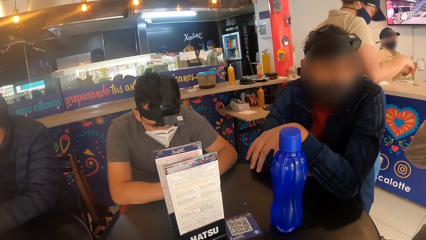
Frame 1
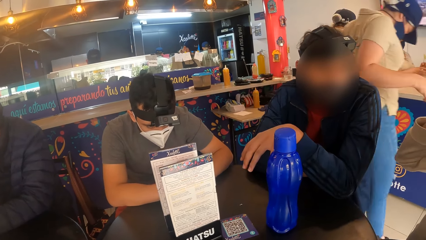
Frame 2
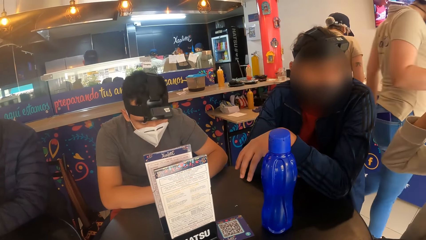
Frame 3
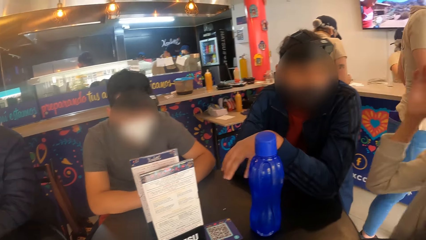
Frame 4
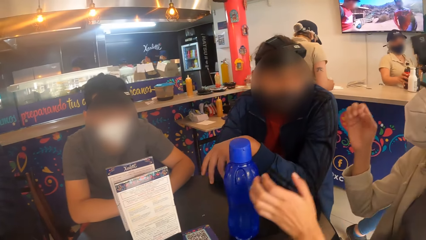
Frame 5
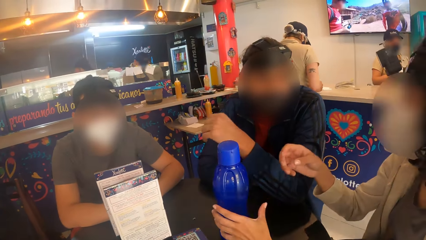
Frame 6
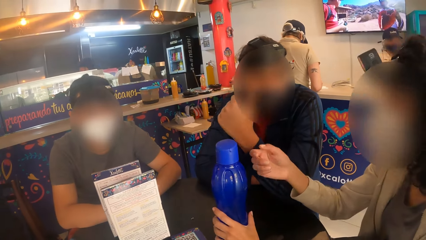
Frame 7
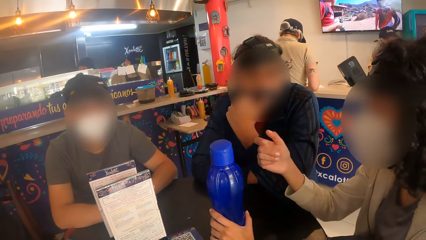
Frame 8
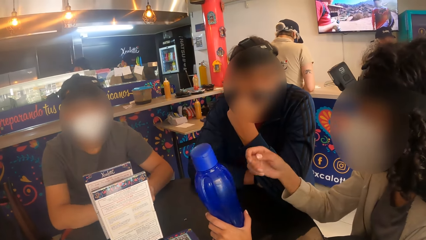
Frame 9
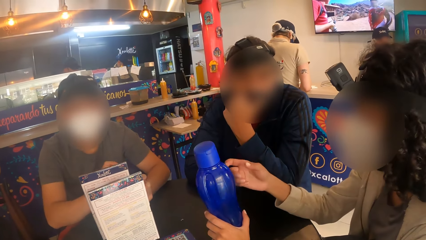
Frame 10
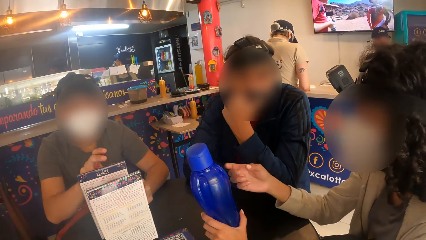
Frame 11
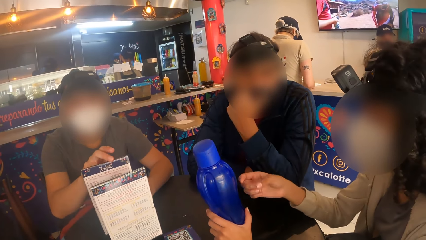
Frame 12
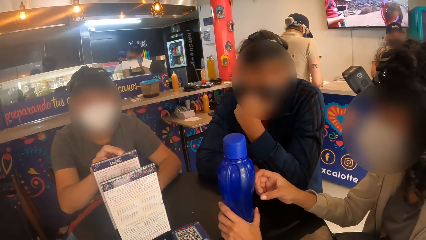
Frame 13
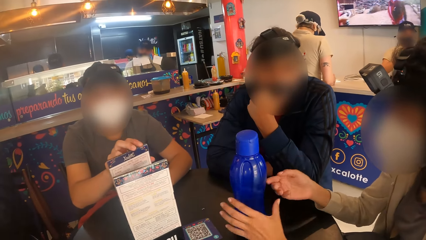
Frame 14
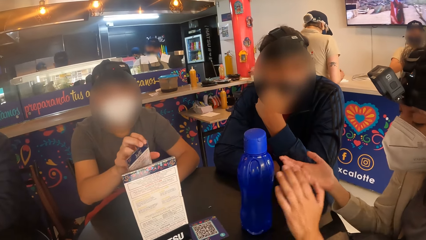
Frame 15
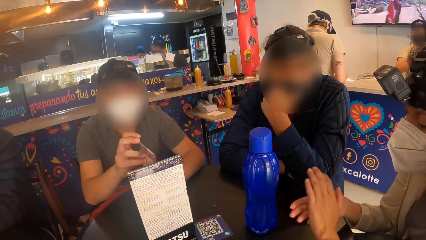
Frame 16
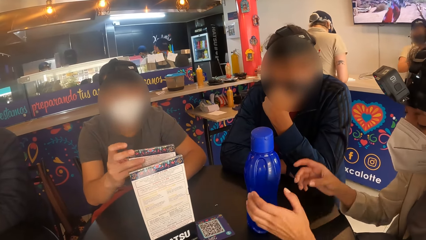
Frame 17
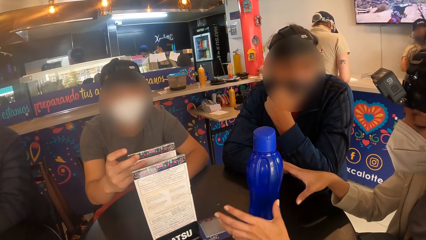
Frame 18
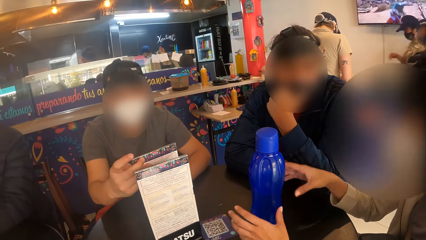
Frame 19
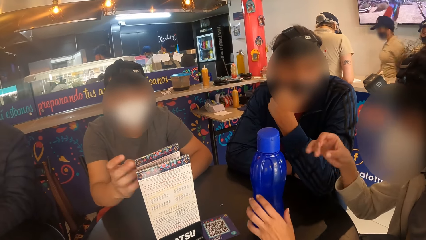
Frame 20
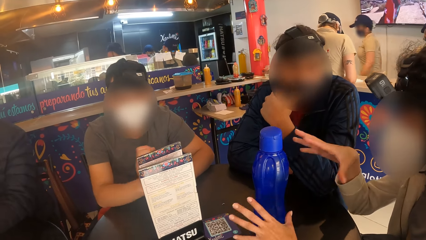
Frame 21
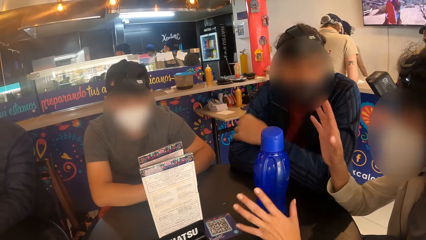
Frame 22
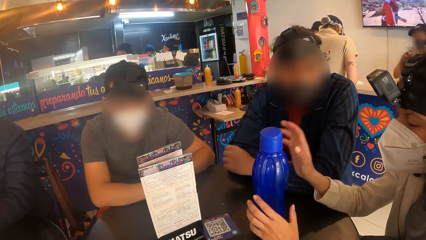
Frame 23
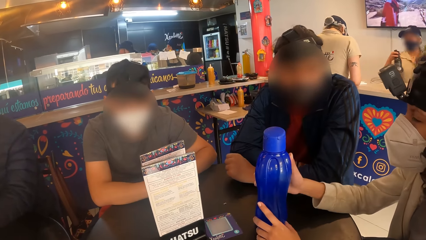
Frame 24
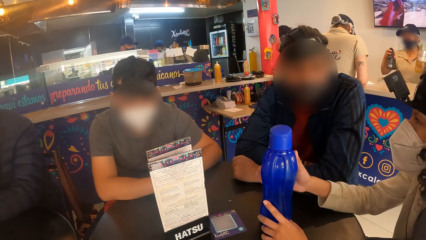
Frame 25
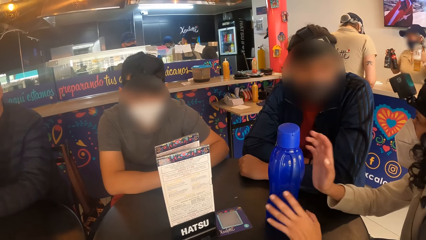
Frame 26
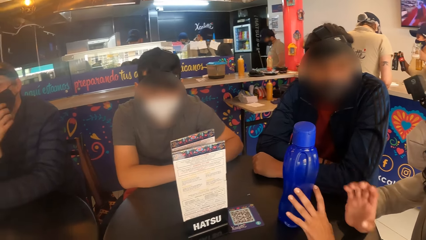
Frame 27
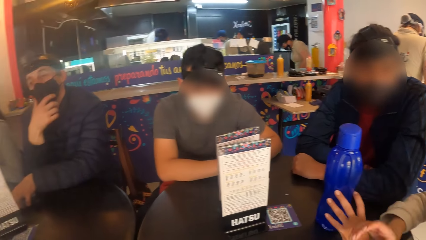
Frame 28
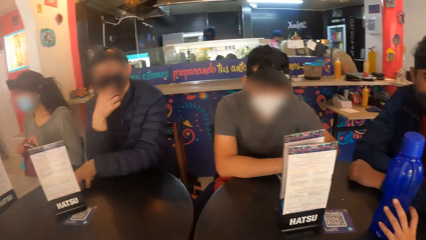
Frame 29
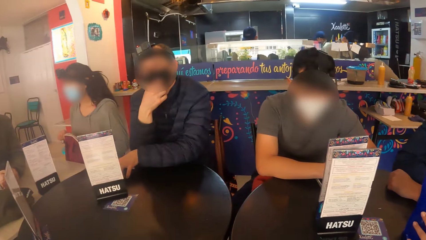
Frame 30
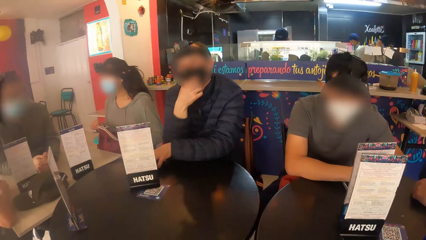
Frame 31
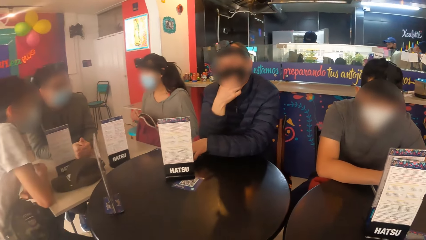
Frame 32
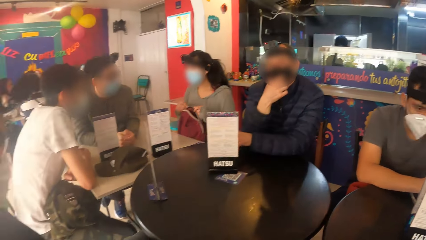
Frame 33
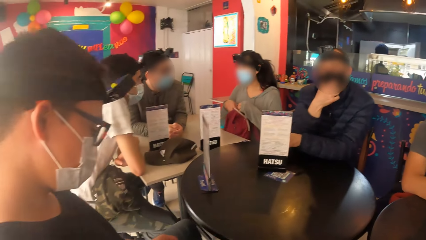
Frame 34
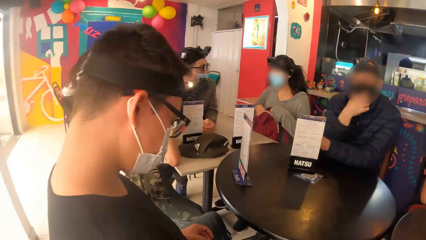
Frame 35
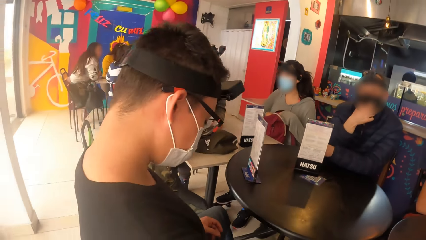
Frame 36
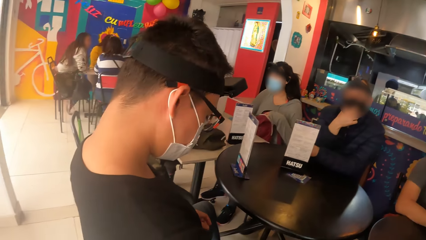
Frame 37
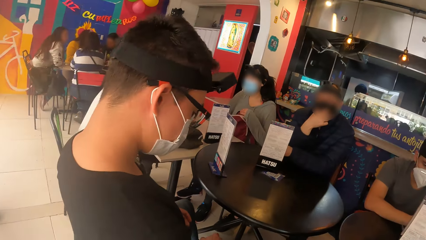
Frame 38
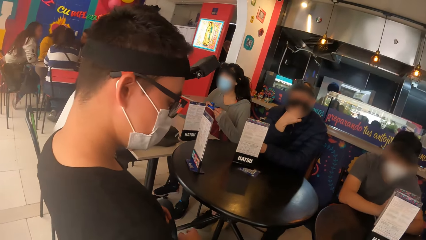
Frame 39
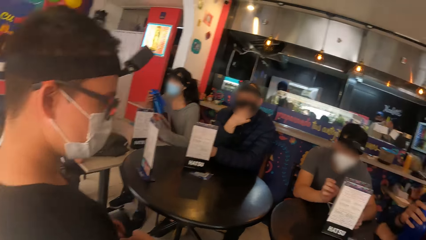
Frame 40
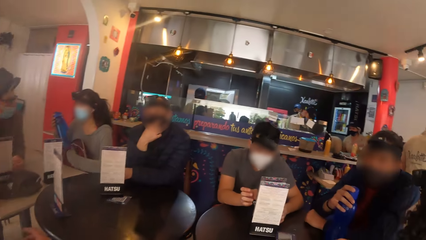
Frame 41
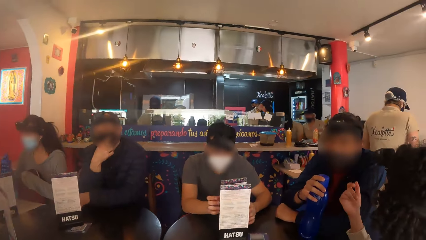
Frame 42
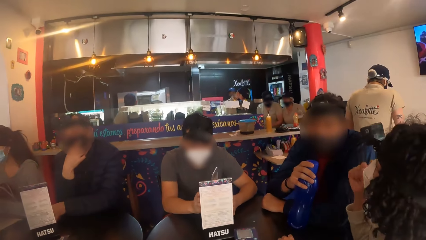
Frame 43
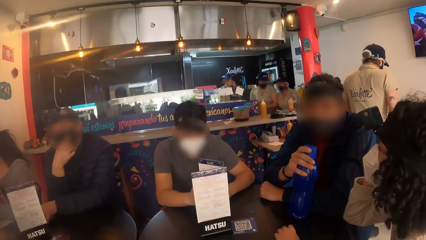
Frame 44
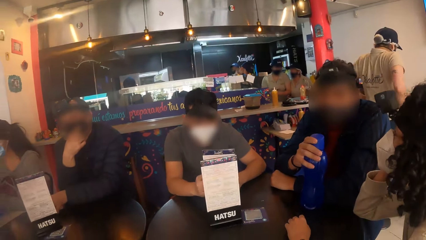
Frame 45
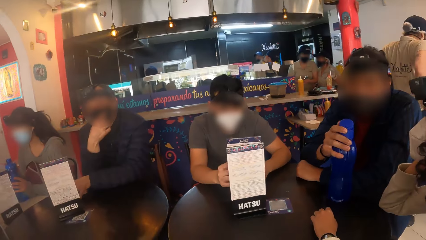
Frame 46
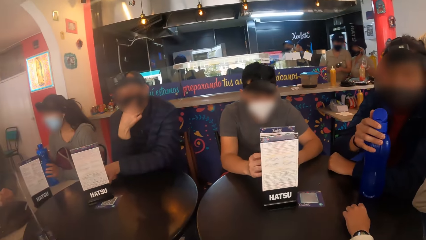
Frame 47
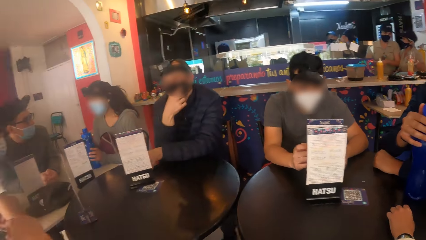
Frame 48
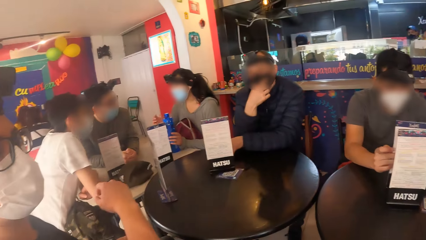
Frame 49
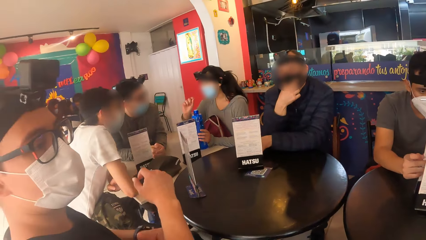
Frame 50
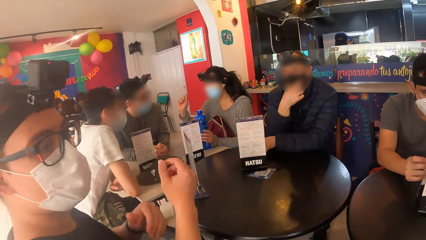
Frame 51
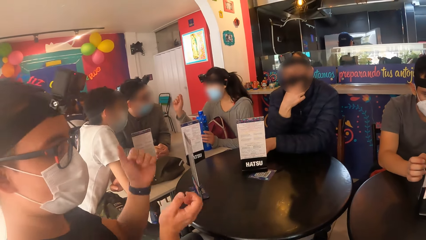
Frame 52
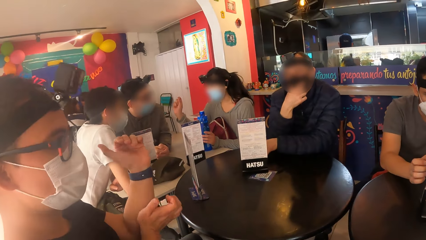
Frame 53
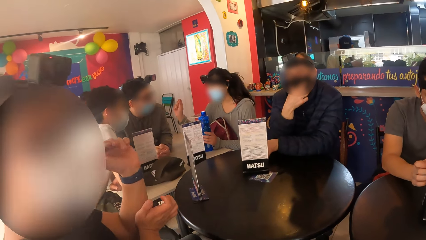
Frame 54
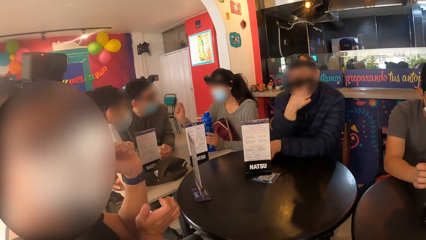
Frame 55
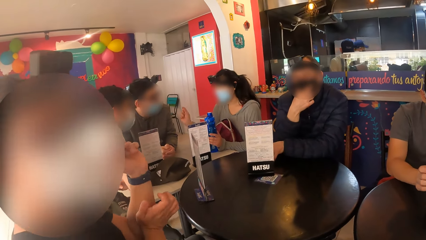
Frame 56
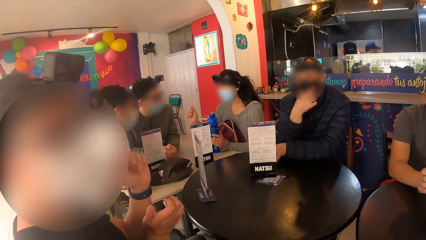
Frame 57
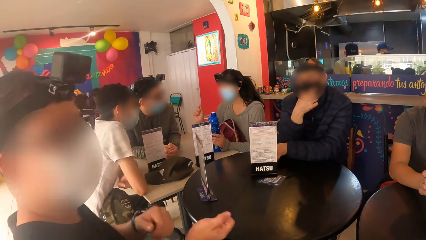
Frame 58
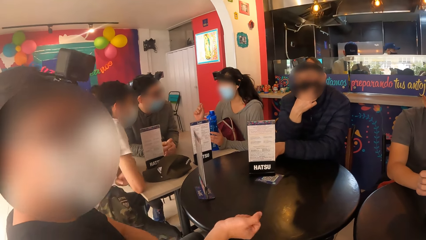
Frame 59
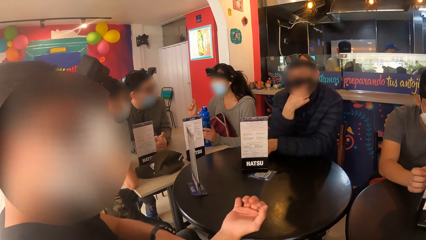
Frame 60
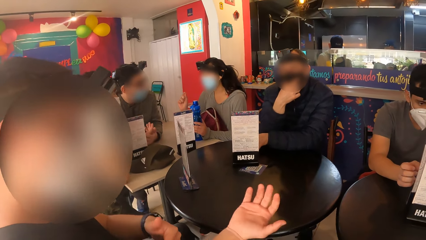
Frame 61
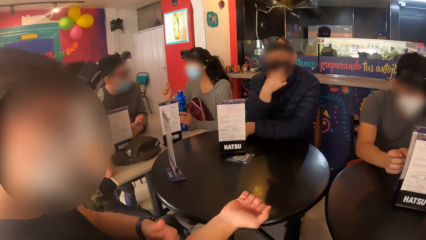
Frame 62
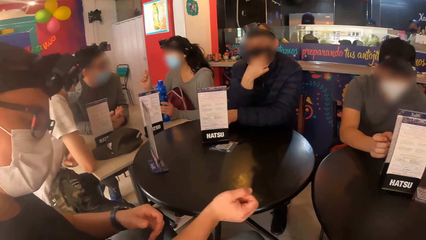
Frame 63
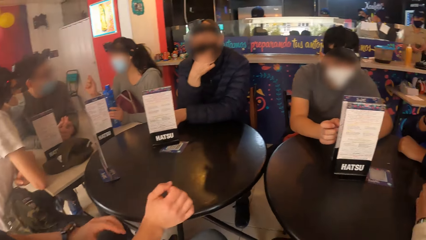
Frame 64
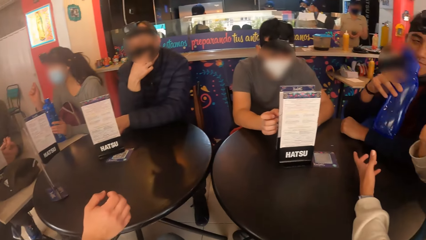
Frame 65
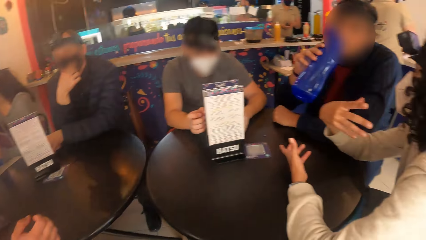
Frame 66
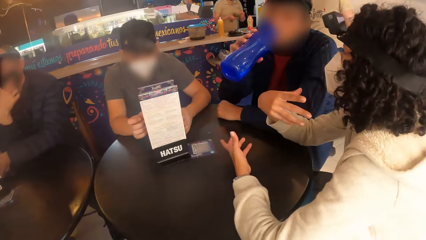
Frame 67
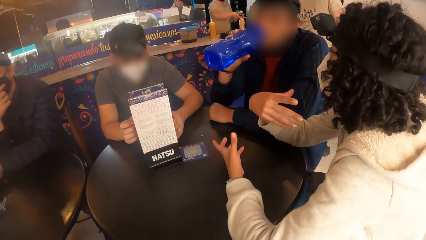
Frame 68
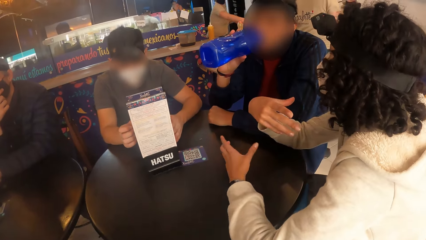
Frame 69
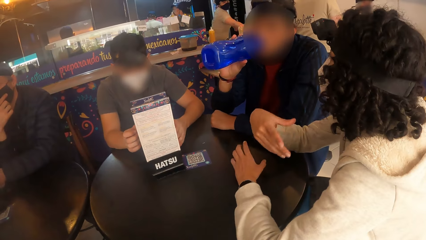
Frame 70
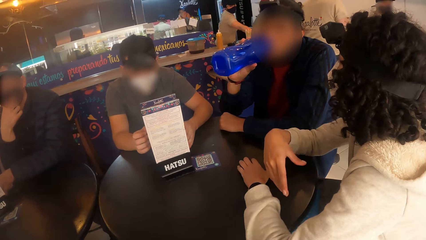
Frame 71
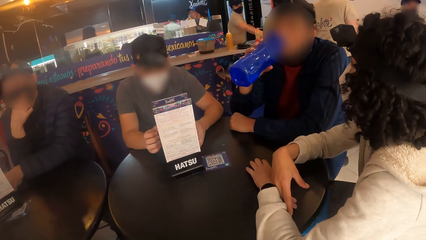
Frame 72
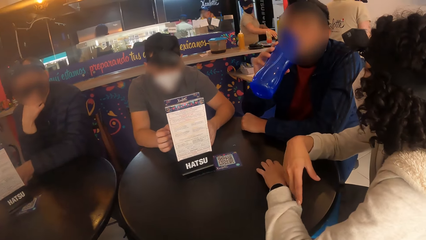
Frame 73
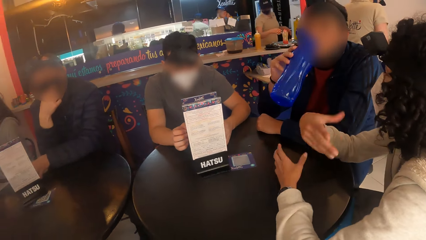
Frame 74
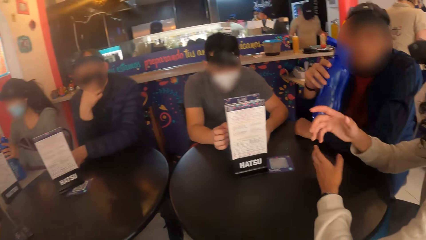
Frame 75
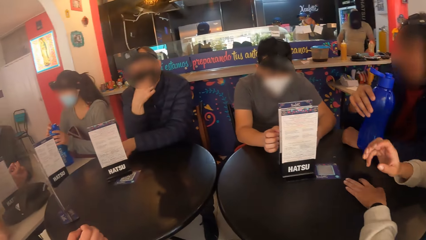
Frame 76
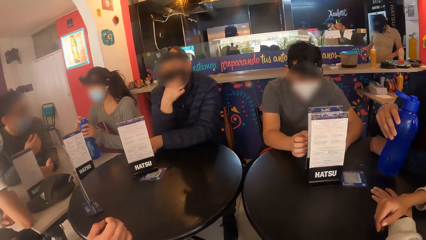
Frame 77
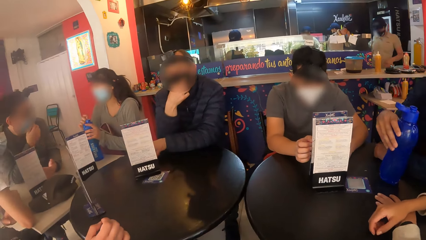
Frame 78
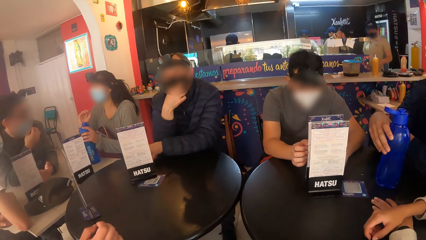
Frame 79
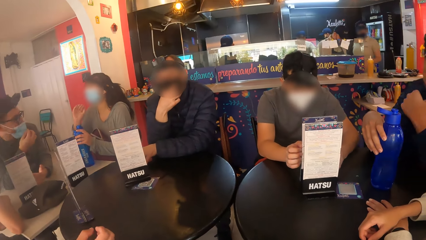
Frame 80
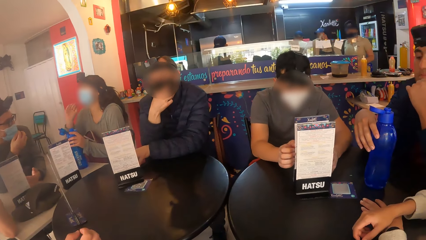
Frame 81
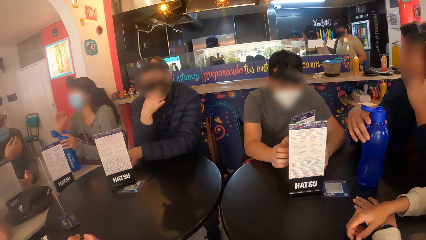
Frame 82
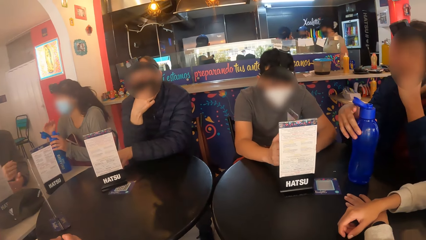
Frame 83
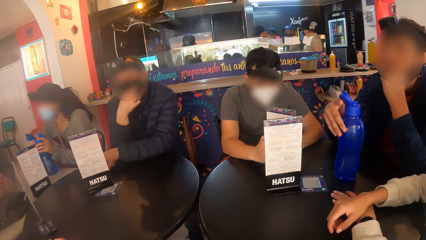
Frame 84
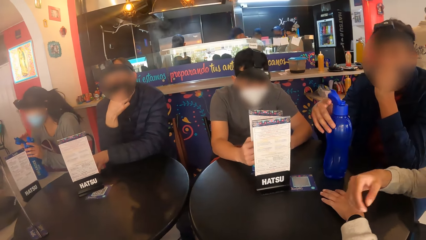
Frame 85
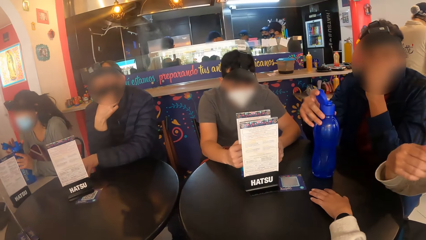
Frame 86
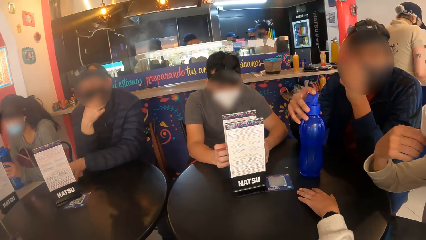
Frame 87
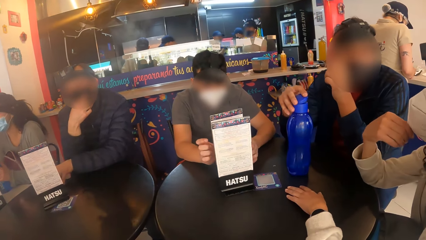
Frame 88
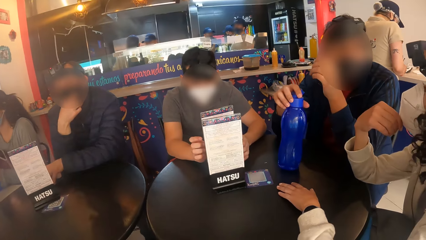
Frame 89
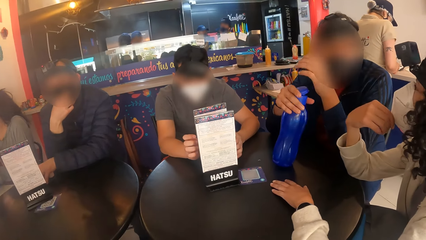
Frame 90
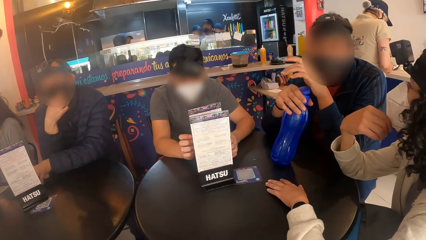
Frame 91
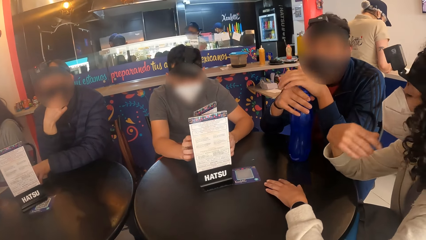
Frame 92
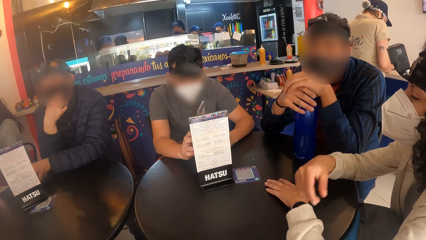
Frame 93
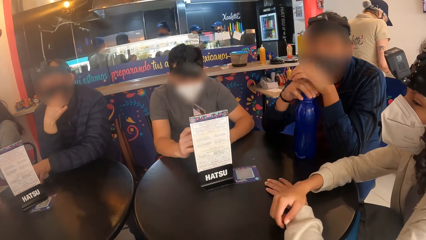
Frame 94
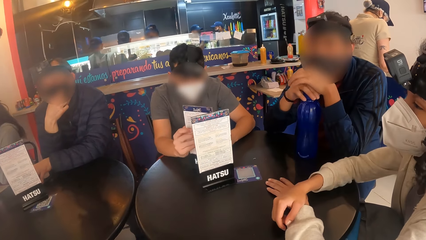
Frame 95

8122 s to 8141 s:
A man gestures with his left hand. The woman picks up the bottle from the table with her left hand. Another man turns the menu on the table with his right hand. The woman drops the bottle on the table with her left hand. The camera wearer looks sideways. The woman gestures with her hands and touches the bottle on the table with her hands. The camera wearer looks at a third man sideways. The first man holds the bottle on the table with his hands. The second man turns the menu on the table with his hands. The camera wearer interacts with the third man. The third man gestures with both hands and touches his right hand with his left hand. The woman gestures with her hands. The first man drinks from the bottle in his right hand. The camera wearer looks in front. The woman places her hands on the table. The first man drops the bottle on the table with his right hand. The camera wearer looks sideways. The second man turns the menu on the table with his hands. The first man closes the lid of the bottle on the table with his right hand and moves the bottle on the table with his right hand. The camera wearer looks in front. The first man places his hands on the bottle. The second man turns the menu on the table with his hands.
